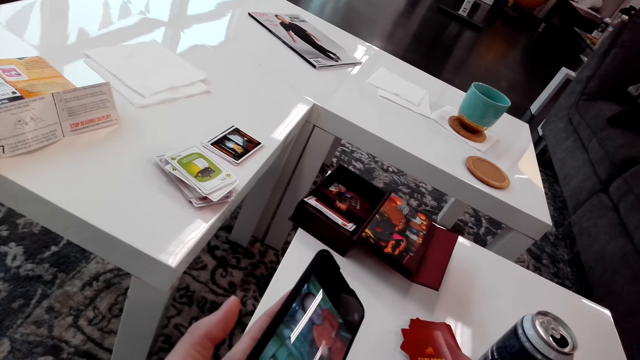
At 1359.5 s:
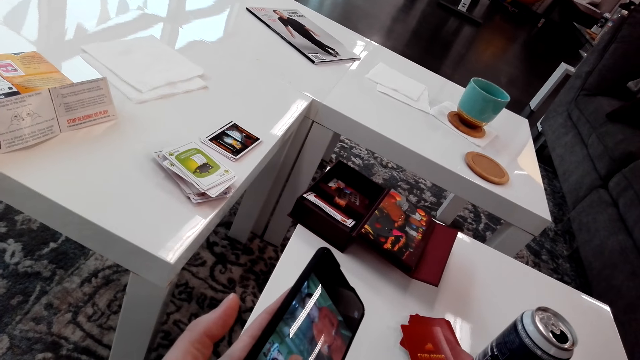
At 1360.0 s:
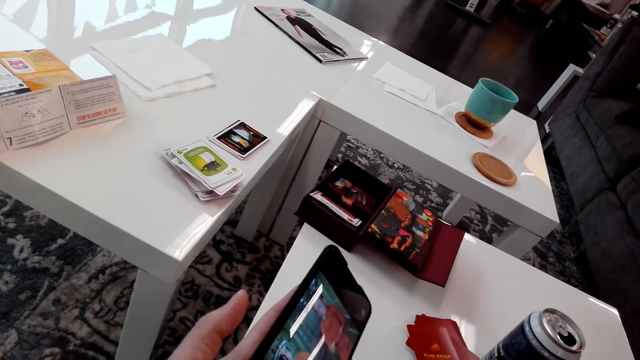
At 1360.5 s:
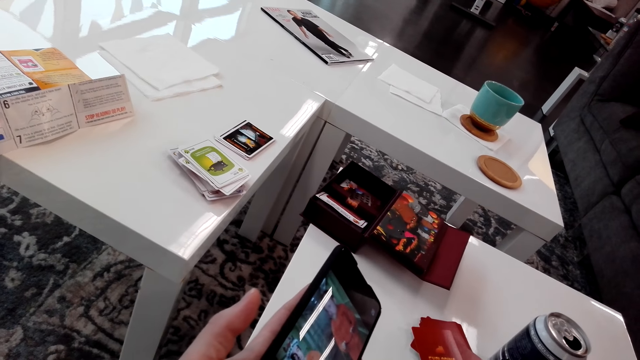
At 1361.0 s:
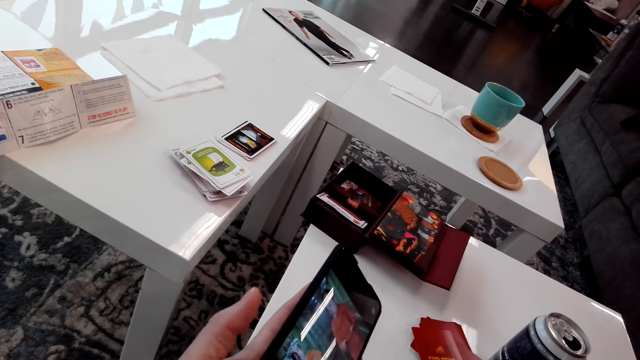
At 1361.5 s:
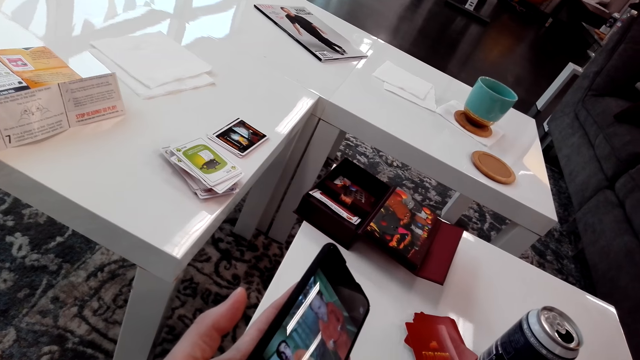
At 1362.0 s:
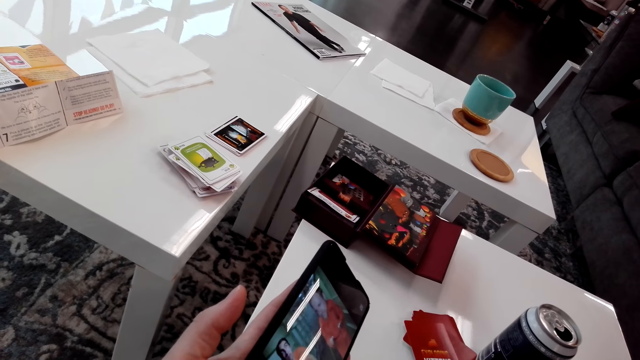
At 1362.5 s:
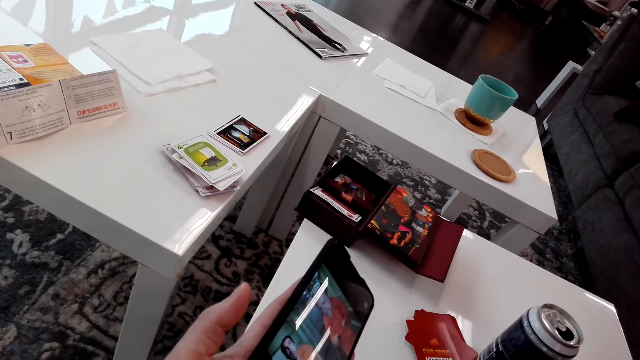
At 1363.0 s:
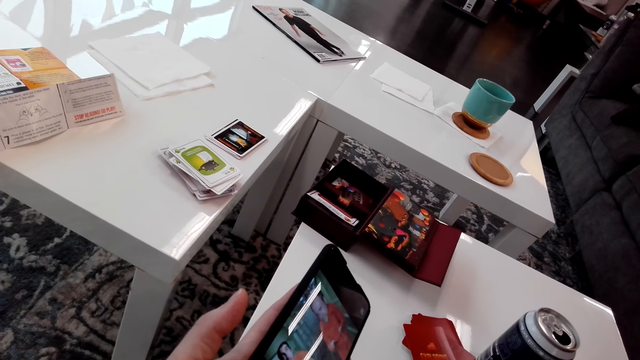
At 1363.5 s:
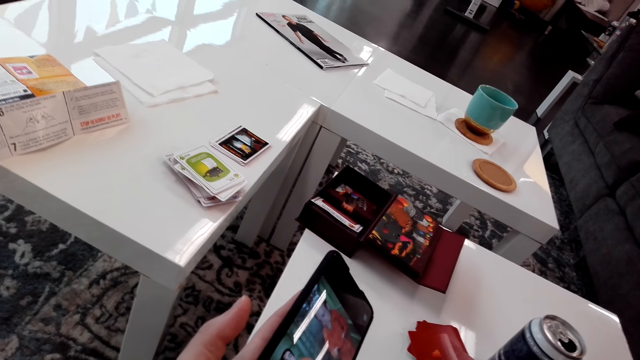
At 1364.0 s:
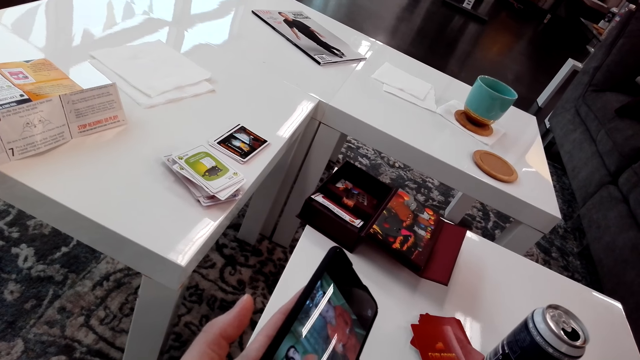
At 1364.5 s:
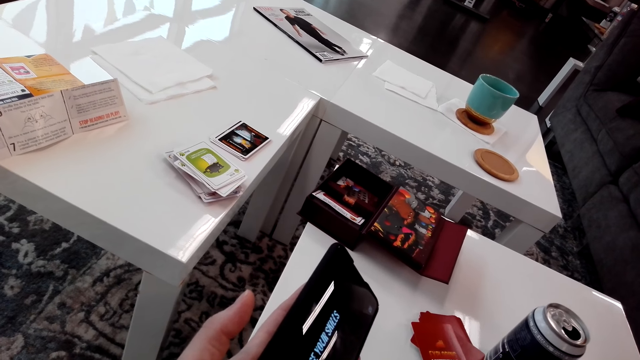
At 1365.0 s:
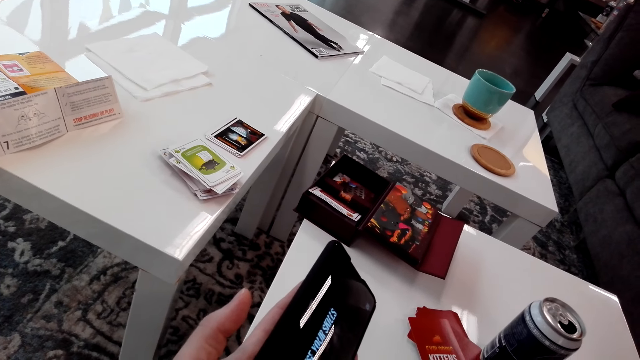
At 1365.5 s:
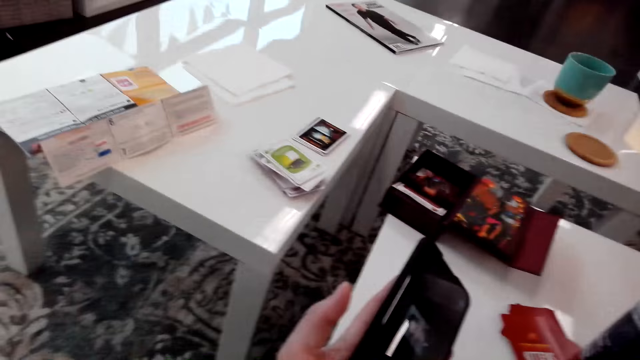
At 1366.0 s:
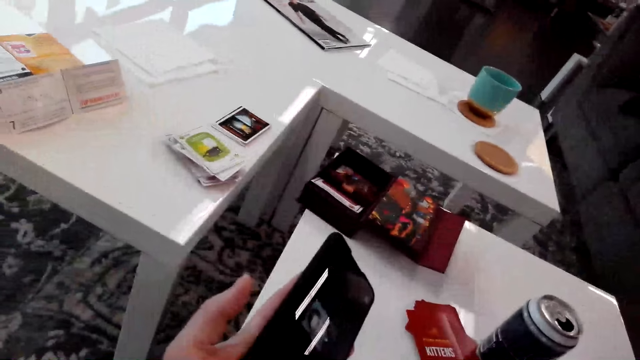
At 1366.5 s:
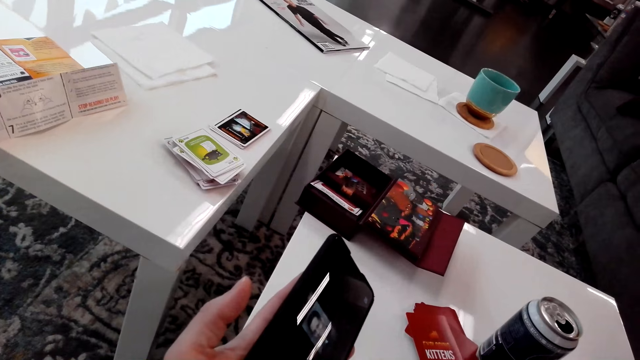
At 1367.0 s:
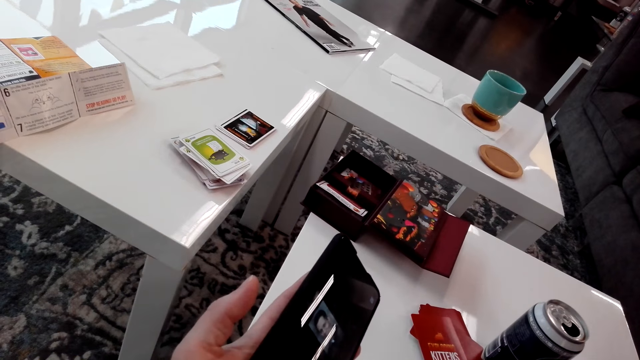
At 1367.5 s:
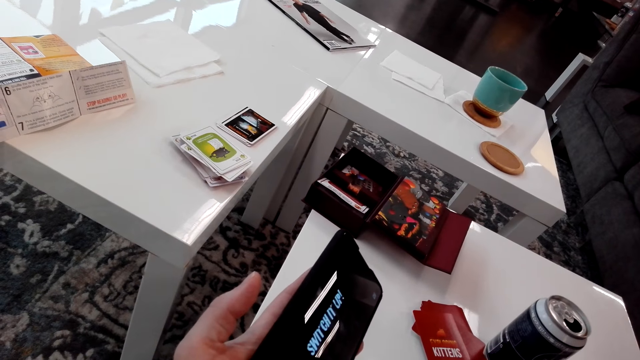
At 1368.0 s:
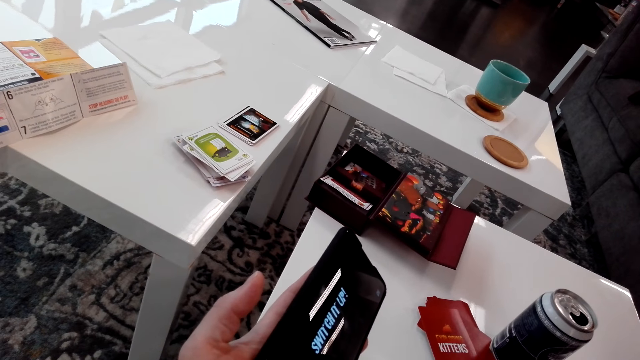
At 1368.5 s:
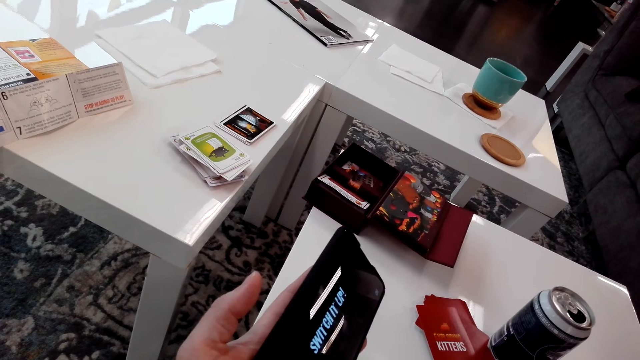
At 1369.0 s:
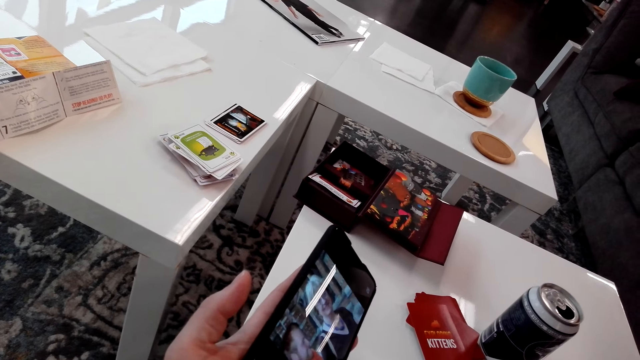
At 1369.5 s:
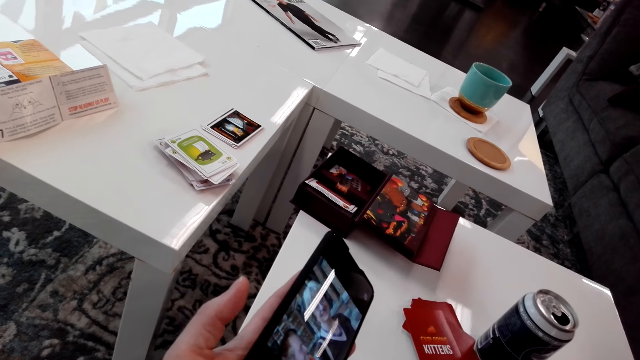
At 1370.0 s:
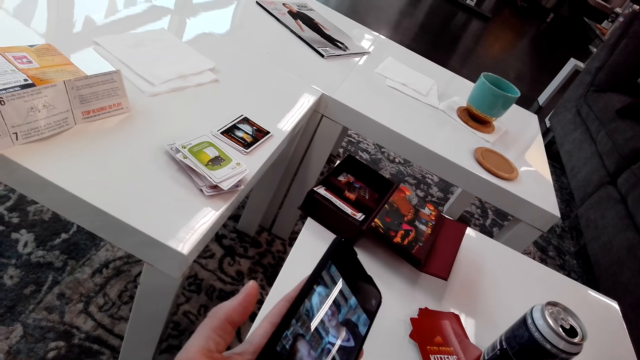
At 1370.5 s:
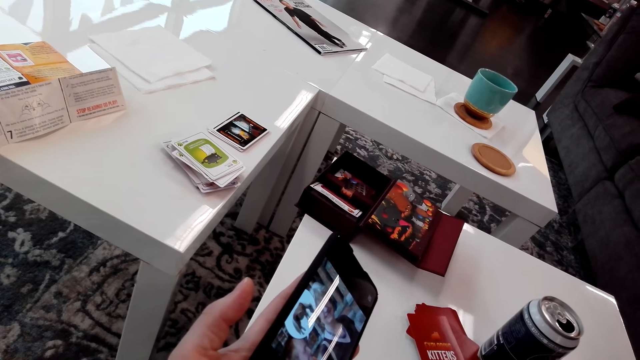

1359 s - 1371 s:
The camera wearer looks at the phone.

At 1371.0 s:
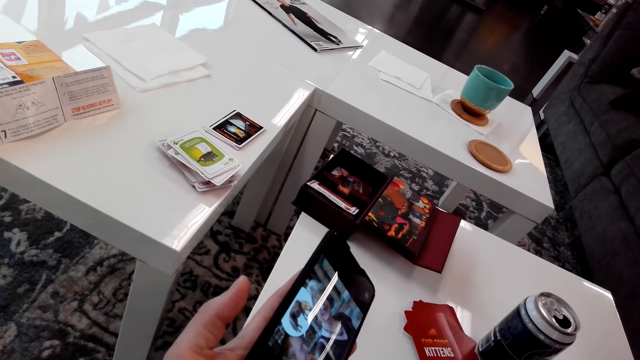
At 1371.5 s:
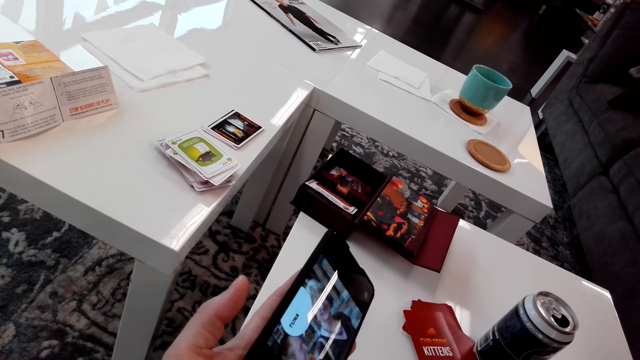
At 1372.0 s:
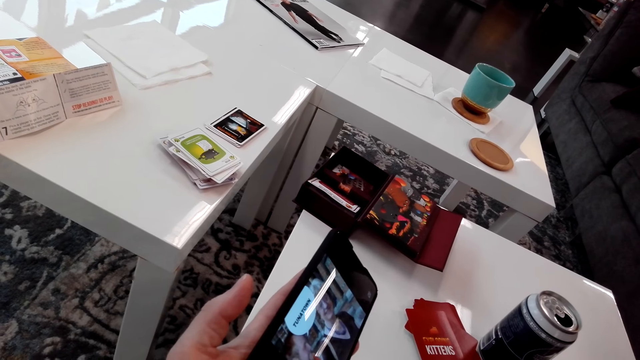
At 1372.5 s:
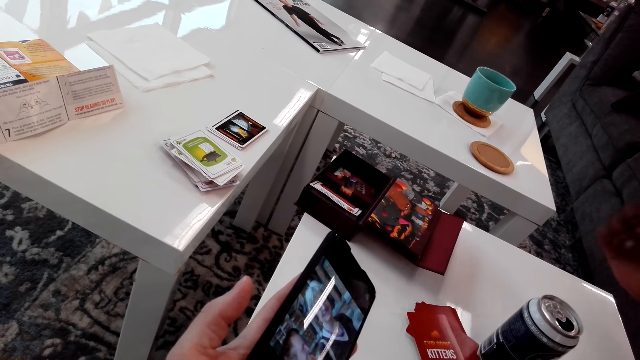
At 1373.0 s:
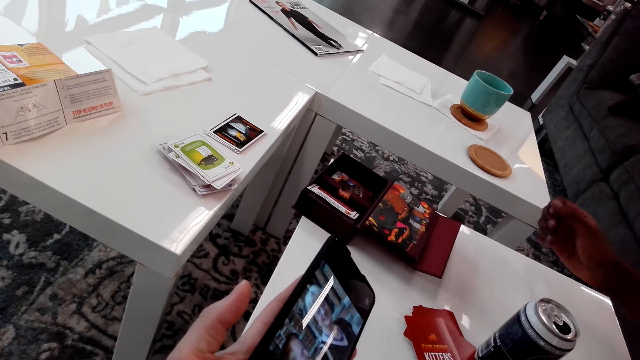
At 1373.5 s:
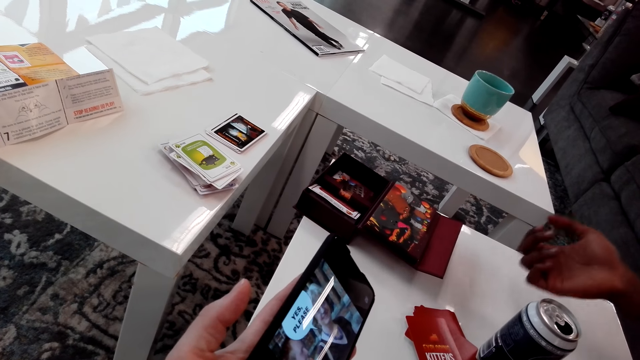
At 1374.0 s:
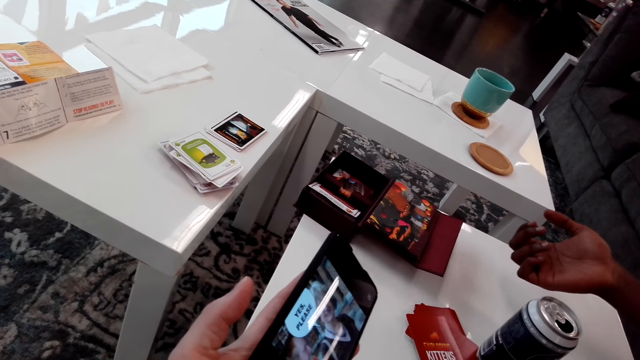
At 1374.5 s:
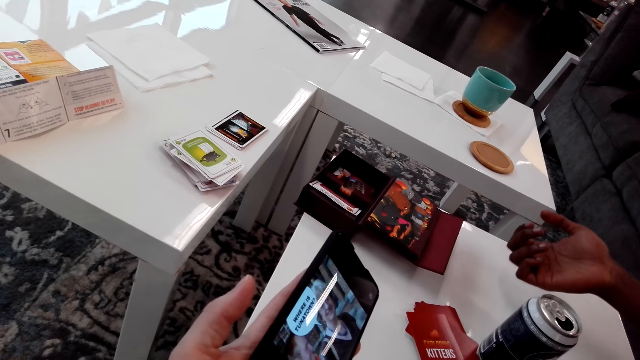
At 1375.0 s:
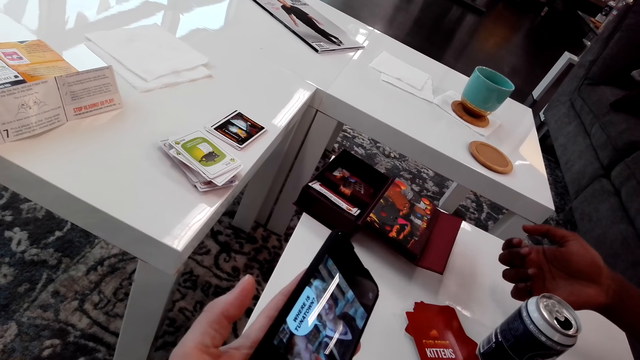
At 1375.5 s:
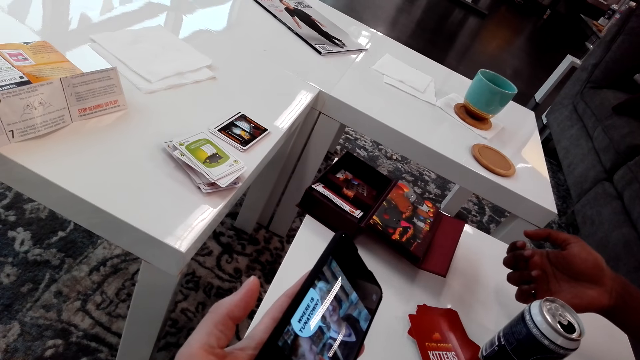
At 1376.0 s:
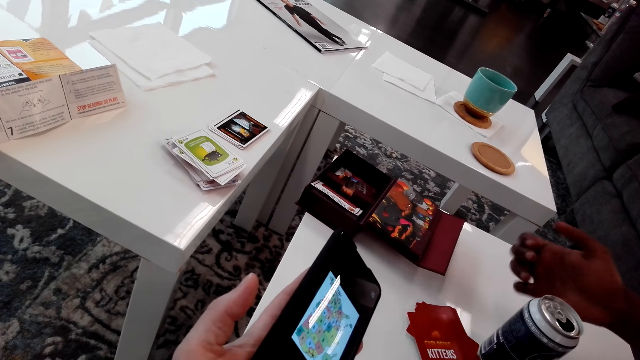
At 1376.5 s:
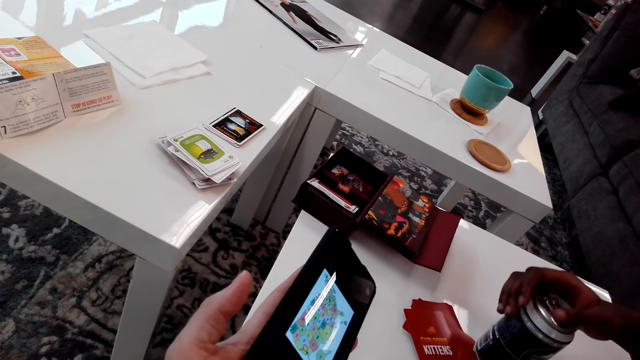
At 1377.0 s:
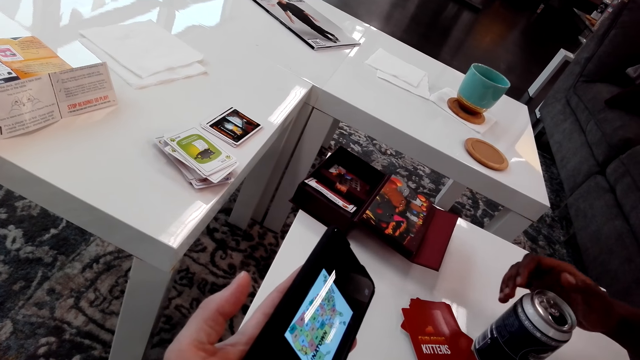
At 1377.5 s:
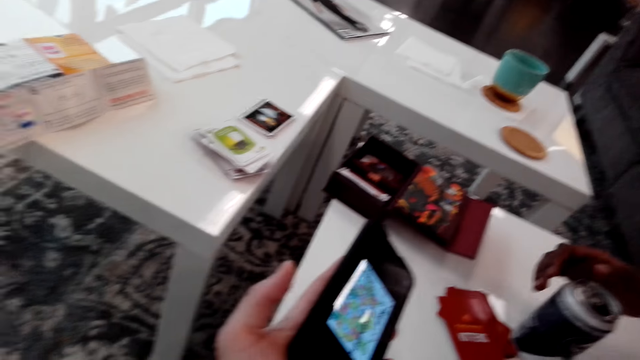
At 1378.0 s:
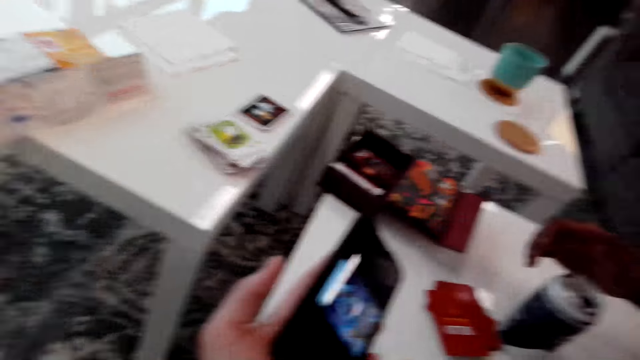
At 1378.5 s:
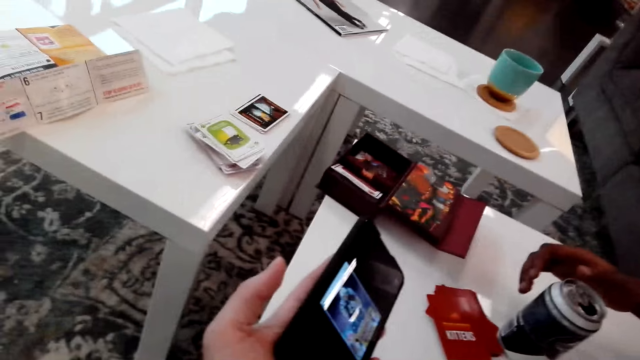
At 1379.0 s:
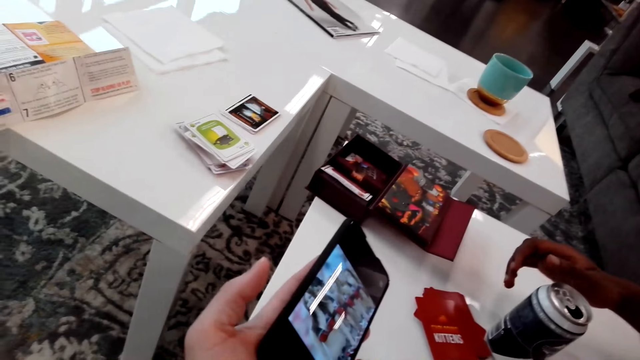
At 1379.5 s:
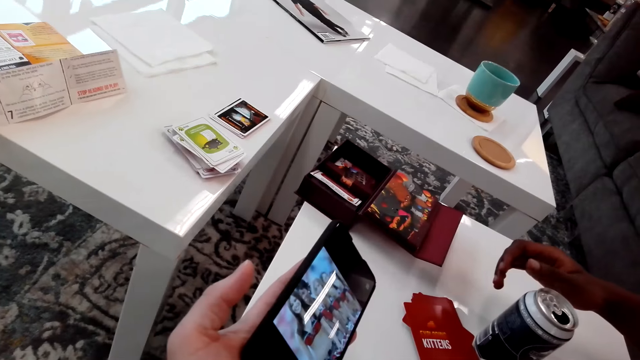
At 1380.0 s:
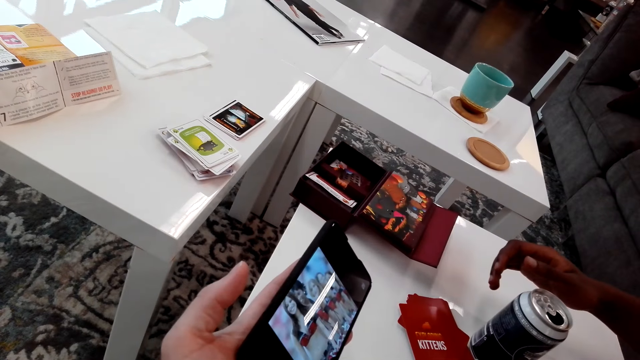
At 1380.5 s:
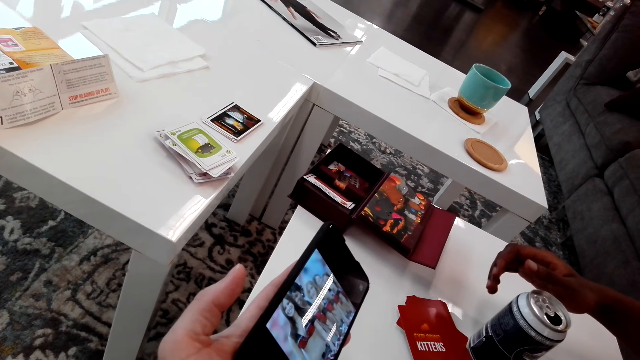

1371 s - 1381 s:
A man touches the can. The camera wearer looks at the phone.
